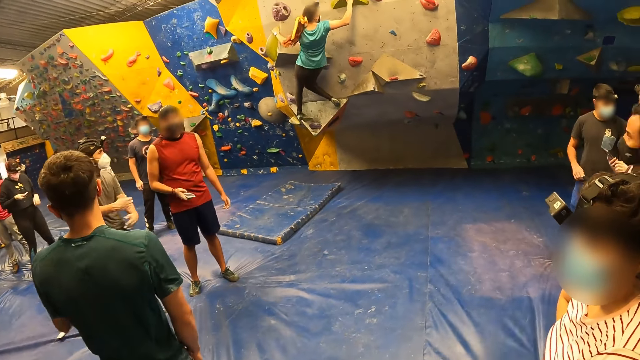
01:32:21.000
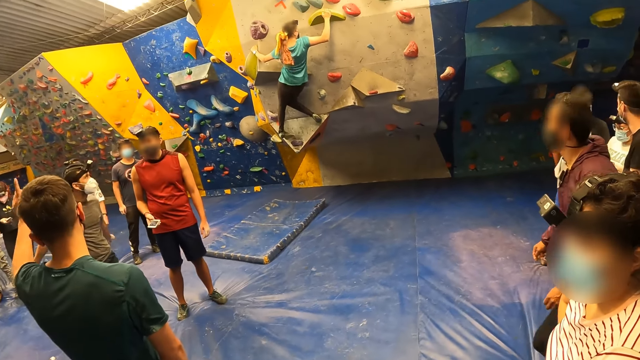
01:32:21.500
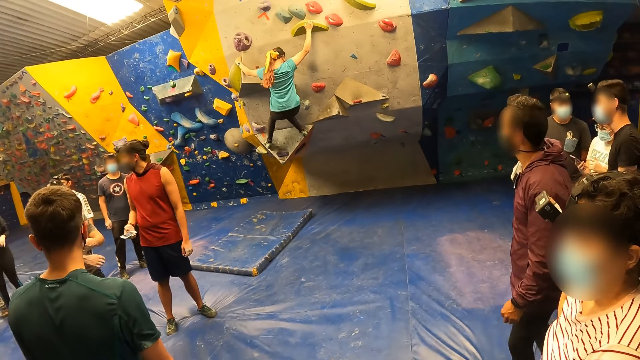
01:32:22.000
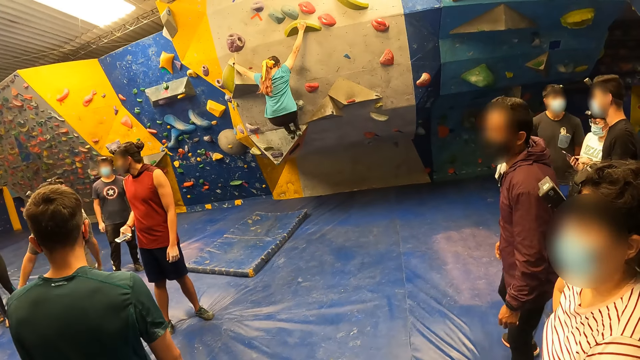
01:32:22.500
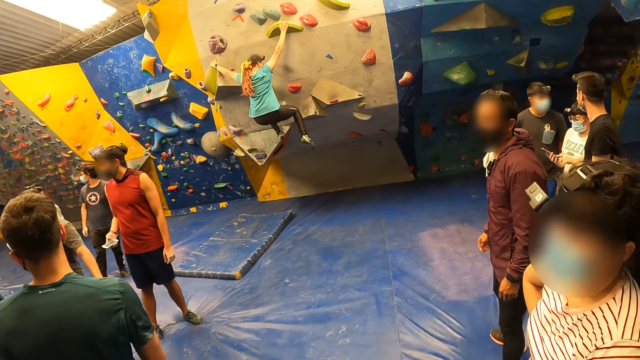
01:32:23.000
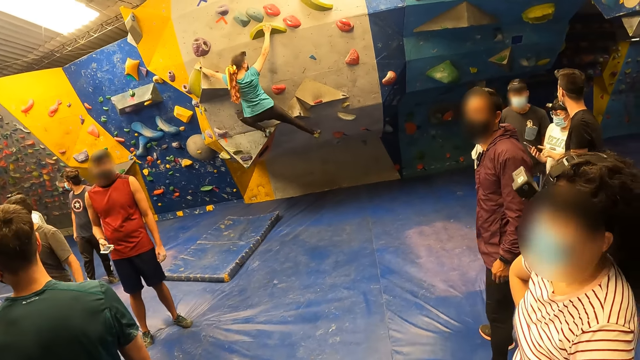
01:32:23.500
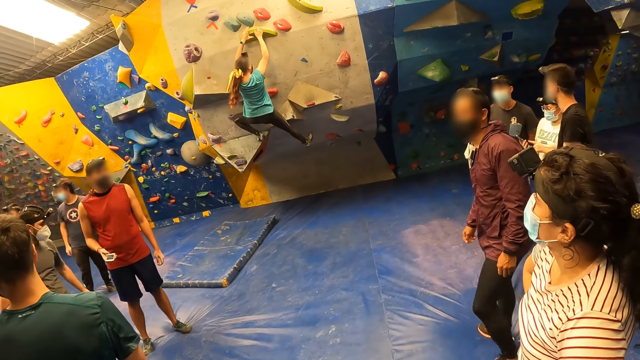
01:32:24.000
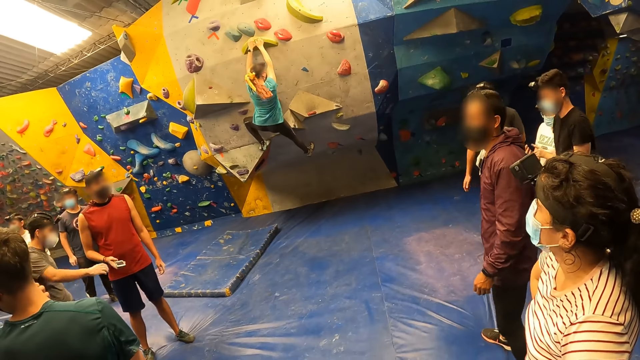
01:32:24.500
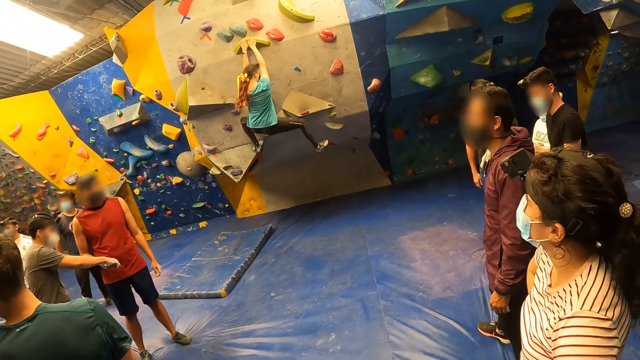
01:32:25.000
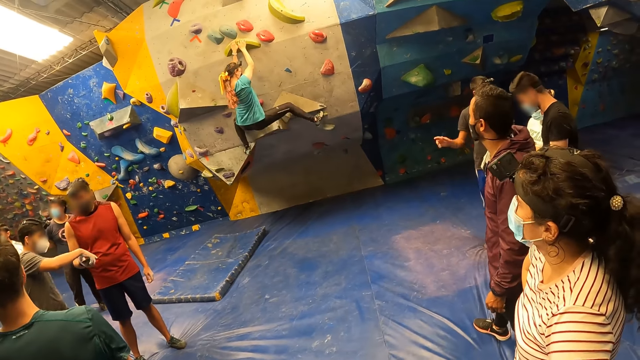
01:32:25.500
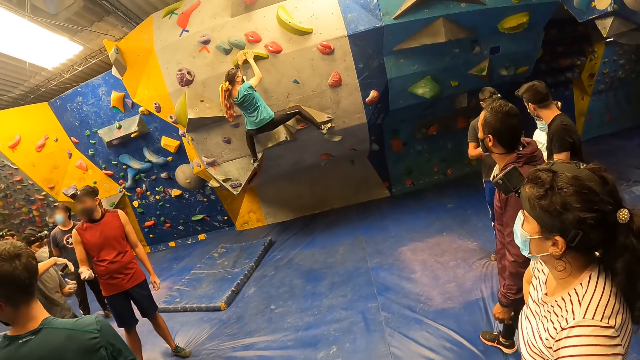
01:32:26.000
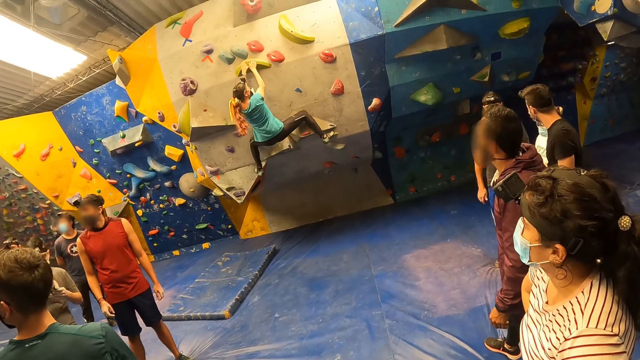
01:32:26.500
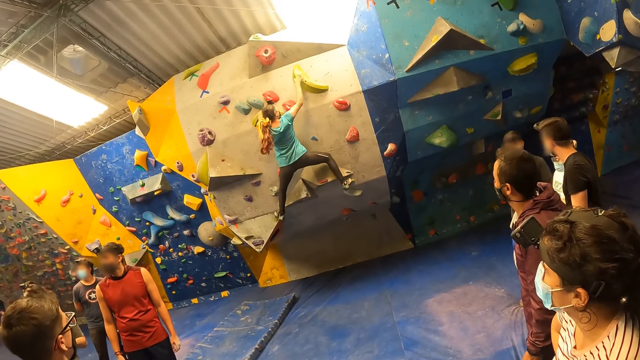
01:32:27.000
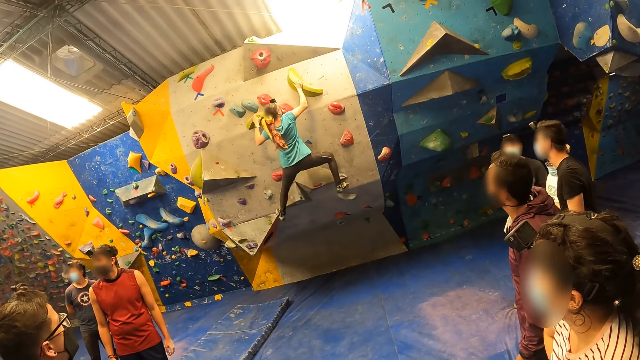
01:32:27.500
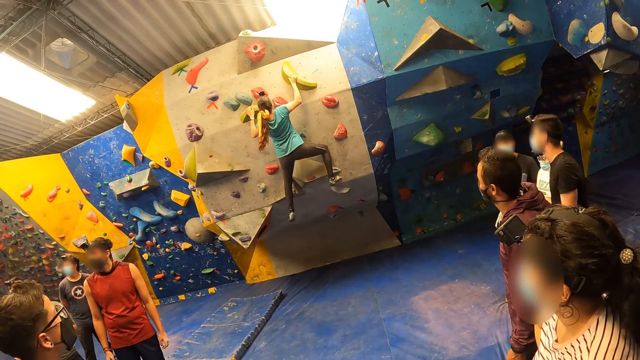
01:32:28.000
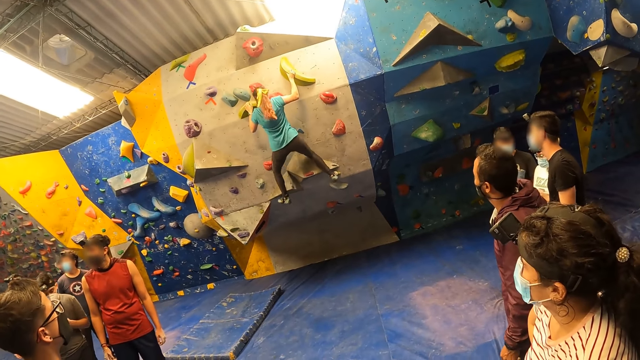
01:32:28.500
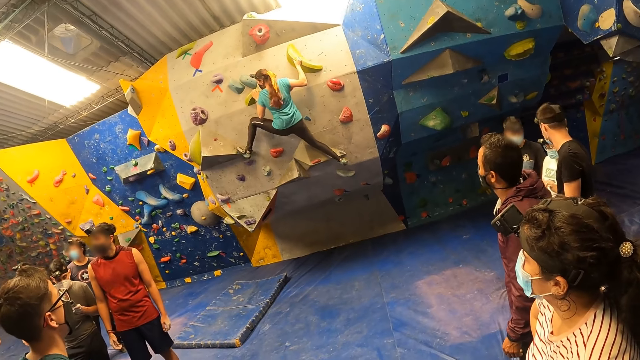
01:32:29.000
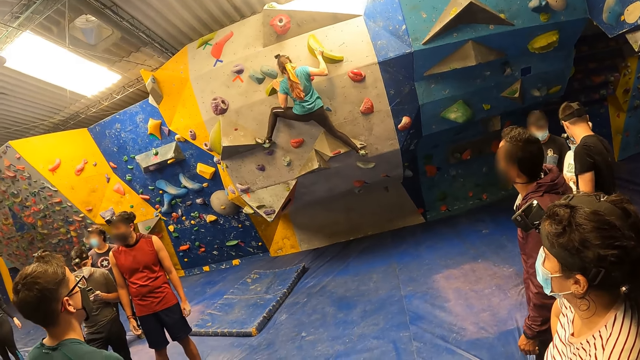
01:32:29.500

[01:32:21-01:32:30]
A person climbs the wall.

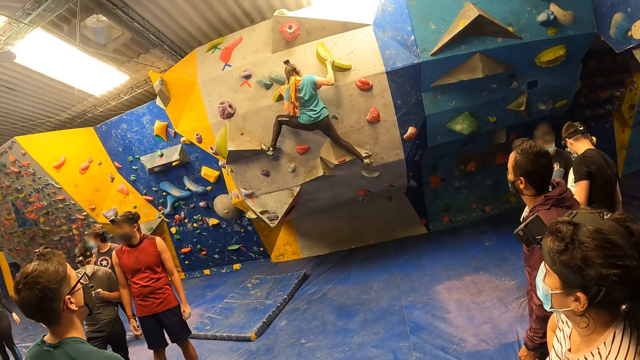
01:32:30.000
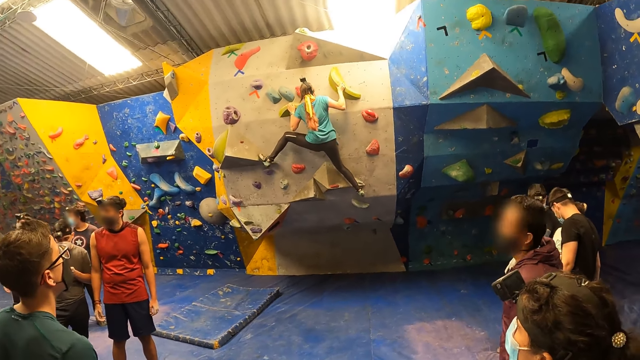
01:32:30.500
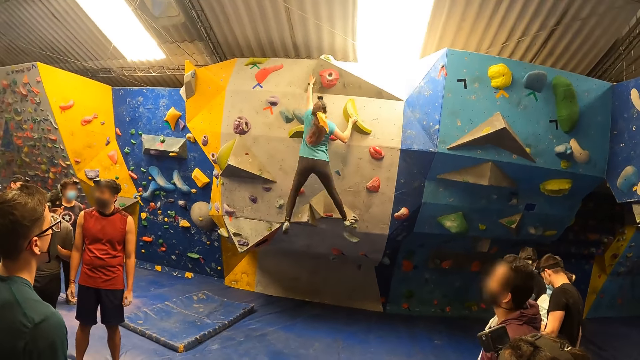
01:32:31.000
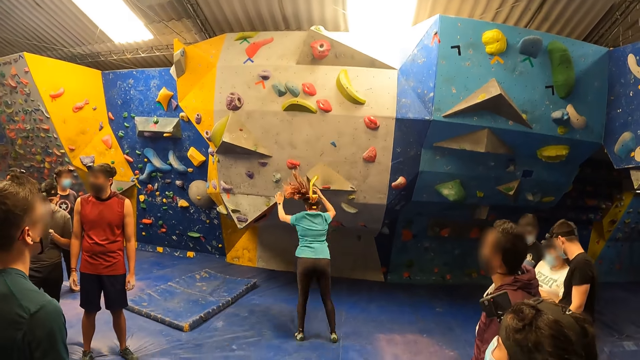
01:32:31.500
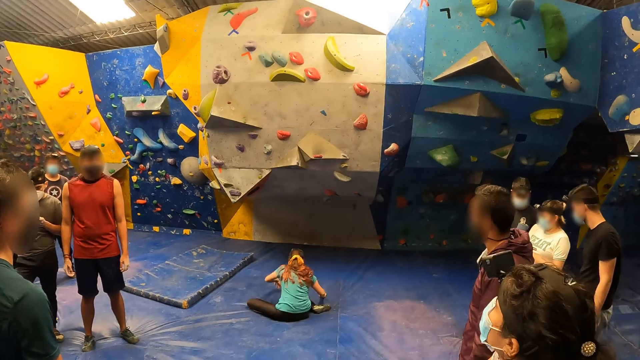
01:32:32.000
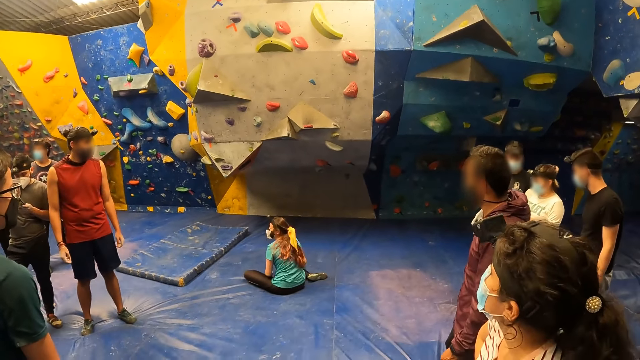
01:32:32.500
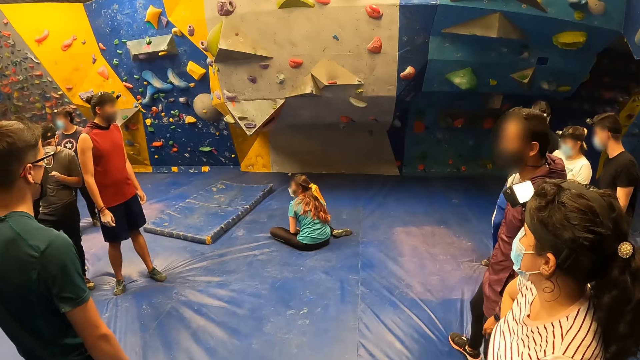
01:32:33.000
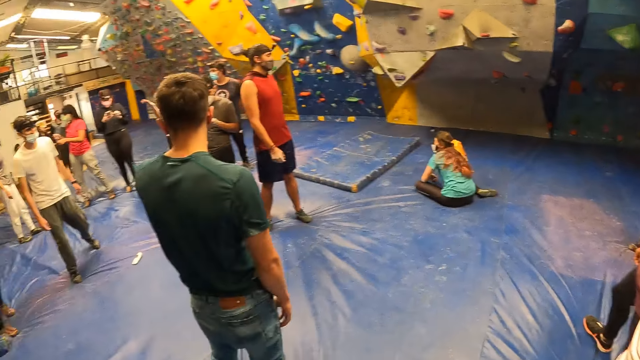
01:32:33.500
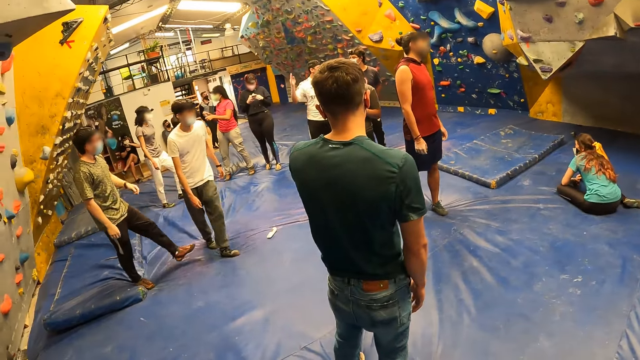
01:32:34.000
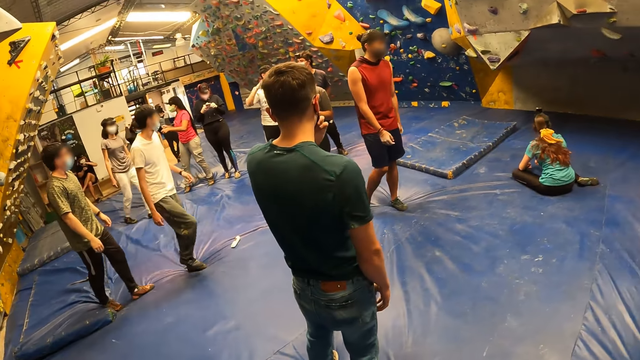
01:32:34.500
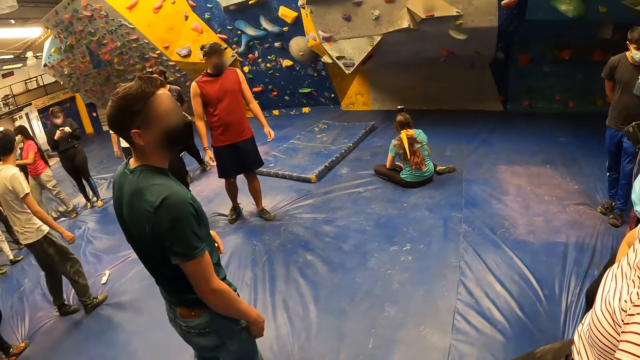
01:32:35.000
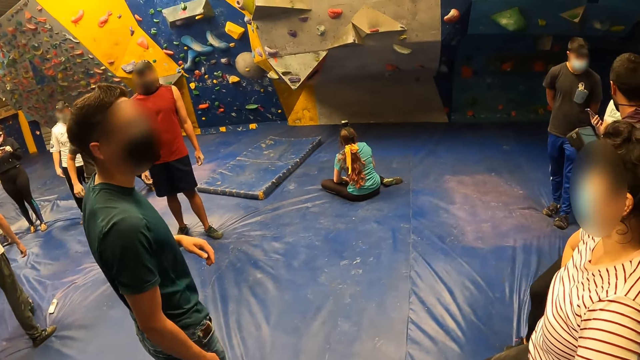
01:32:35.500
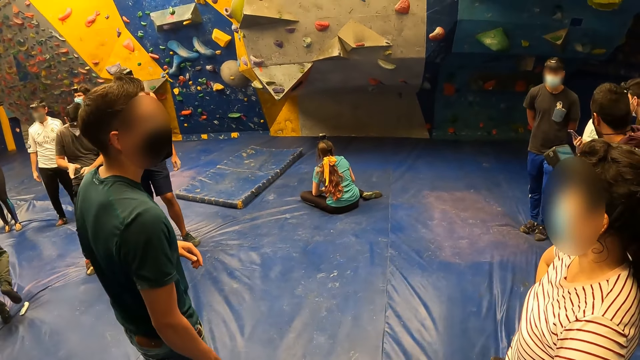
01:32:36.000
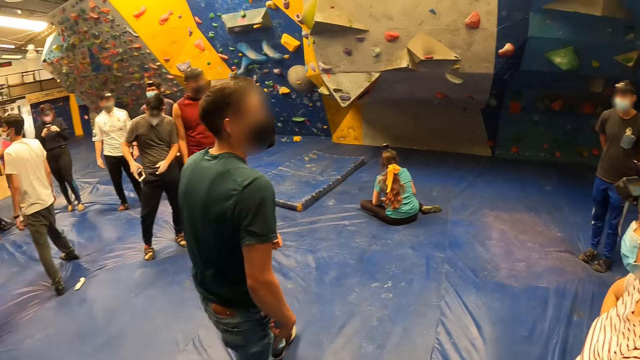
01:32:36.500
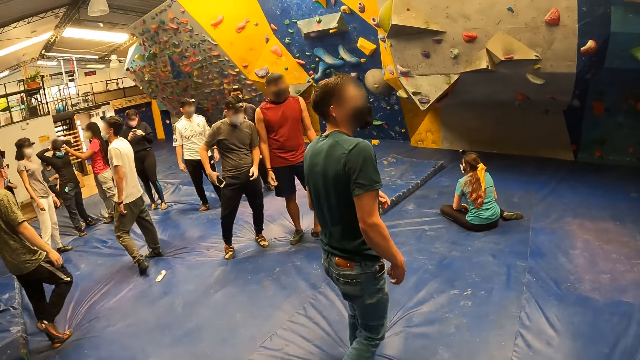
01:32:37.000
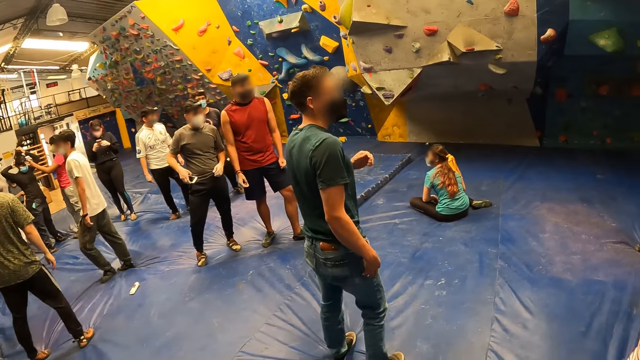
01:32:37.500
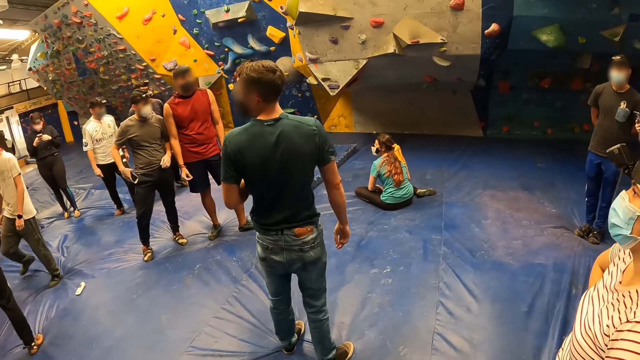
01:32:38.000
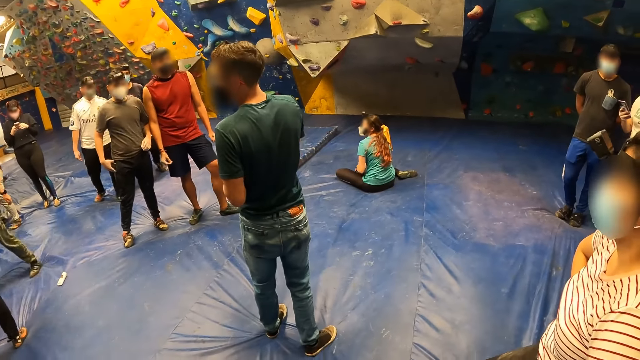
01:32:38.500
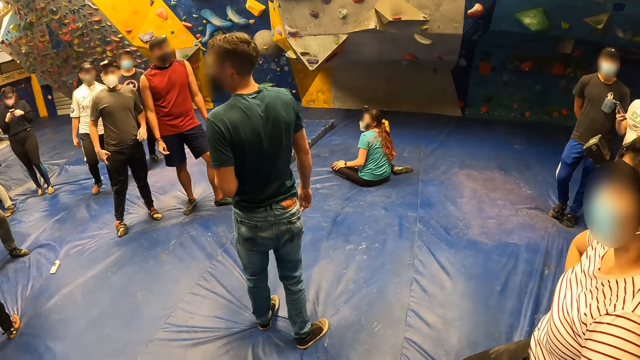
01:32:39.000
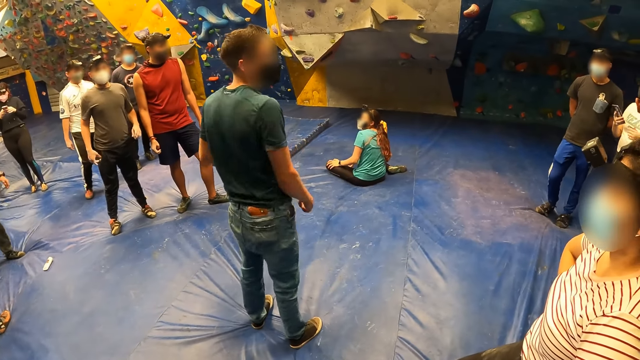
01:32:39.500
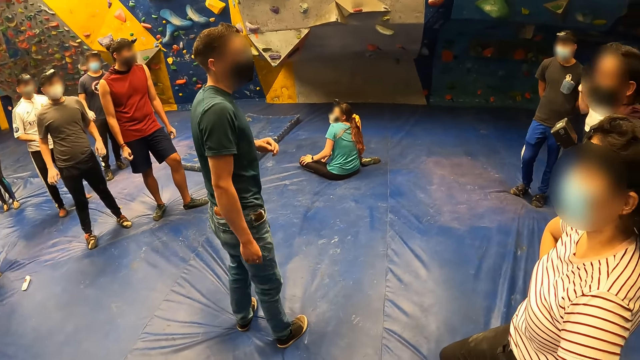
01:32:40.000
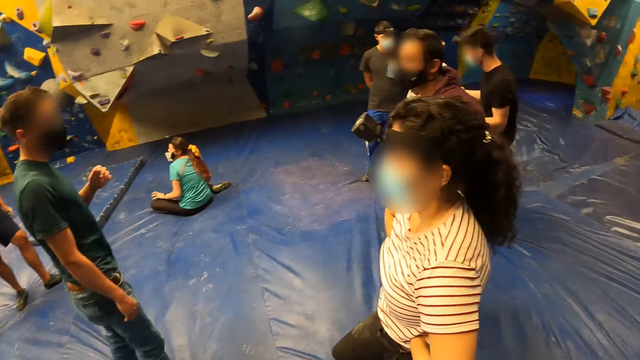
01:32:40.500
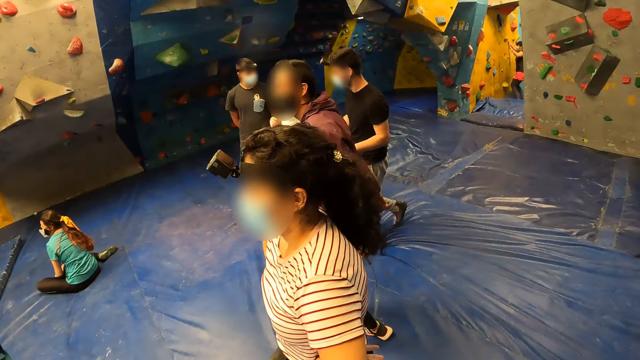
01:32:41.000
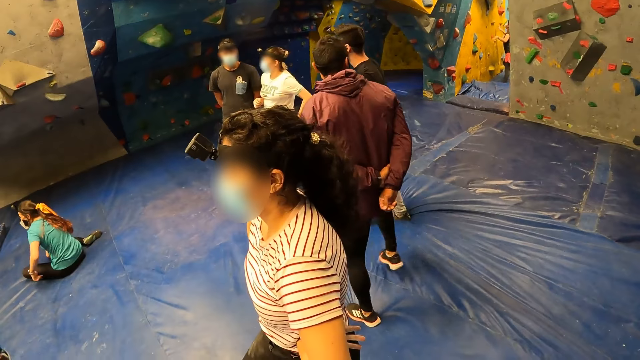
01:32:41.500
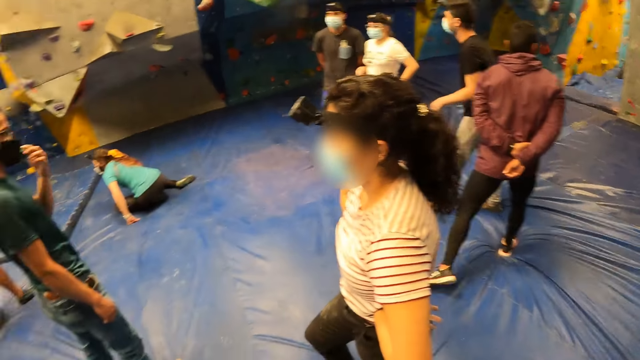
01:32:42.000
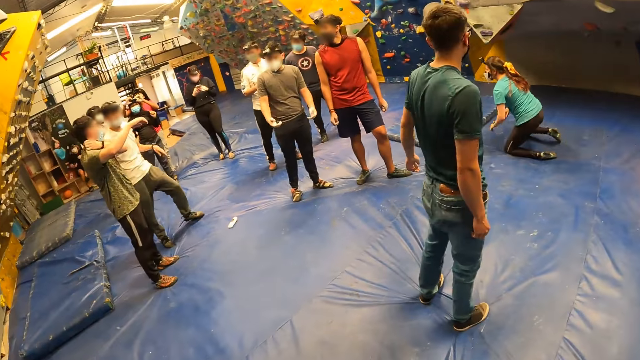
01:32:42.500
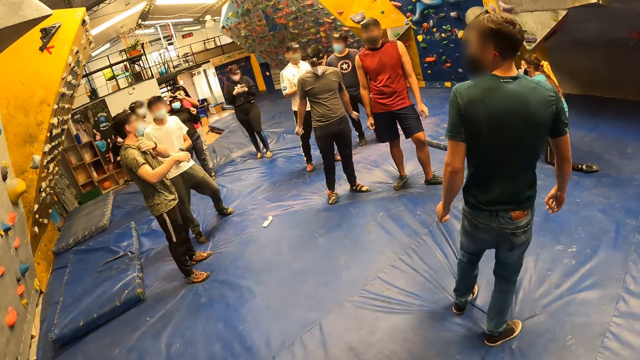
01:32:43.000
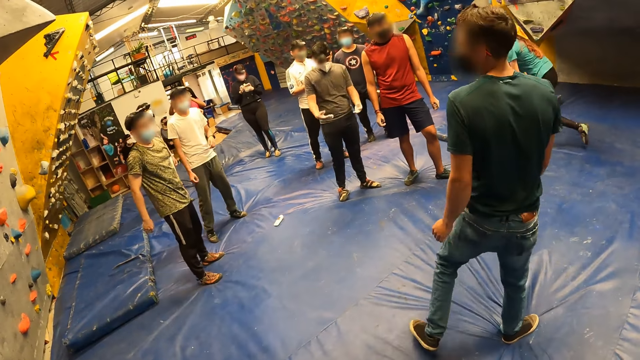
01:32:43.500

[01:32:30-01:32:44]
The woman falls from the climbing wall. The woman jumps down the wall. The camera wearer looks around.
